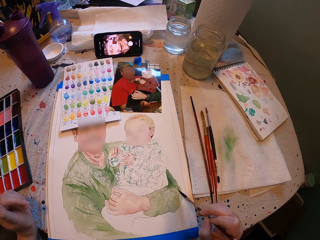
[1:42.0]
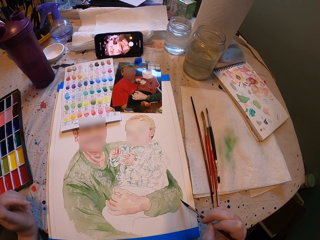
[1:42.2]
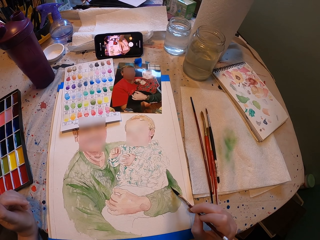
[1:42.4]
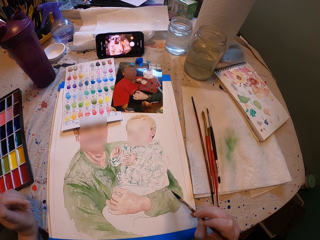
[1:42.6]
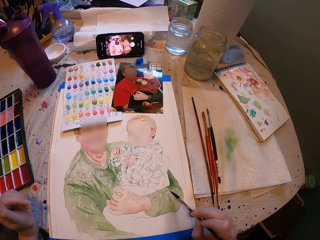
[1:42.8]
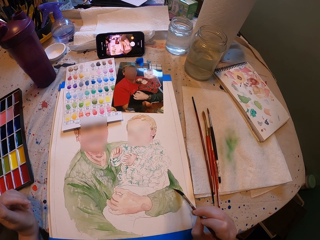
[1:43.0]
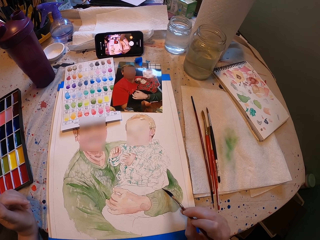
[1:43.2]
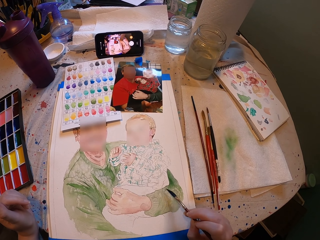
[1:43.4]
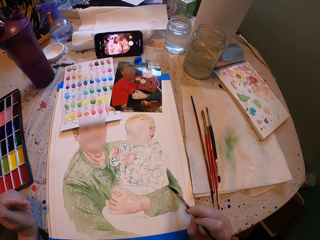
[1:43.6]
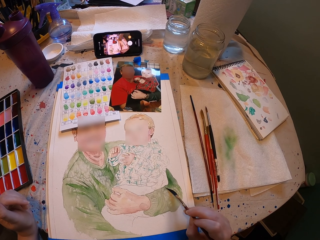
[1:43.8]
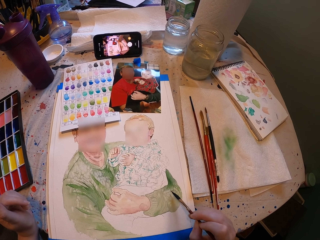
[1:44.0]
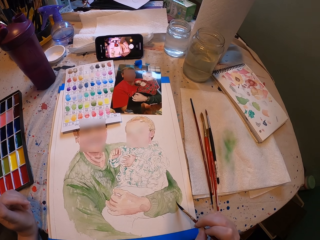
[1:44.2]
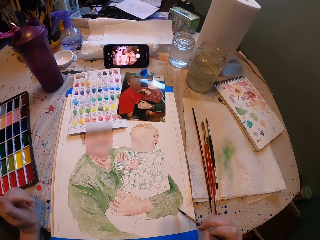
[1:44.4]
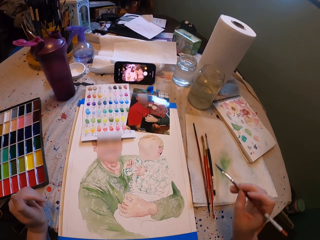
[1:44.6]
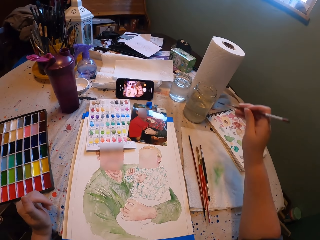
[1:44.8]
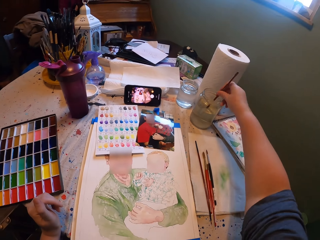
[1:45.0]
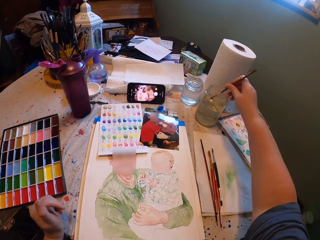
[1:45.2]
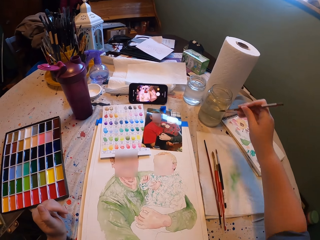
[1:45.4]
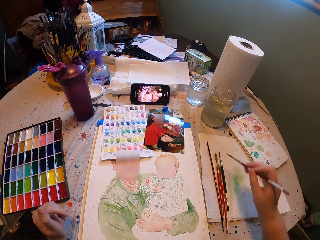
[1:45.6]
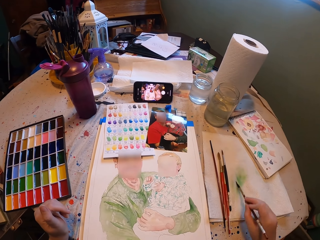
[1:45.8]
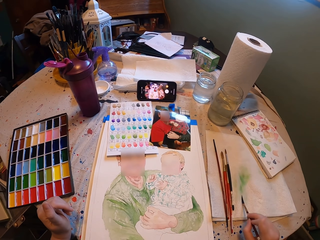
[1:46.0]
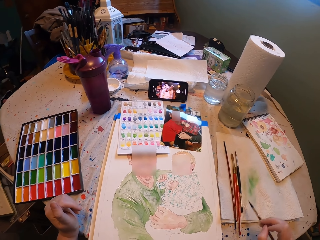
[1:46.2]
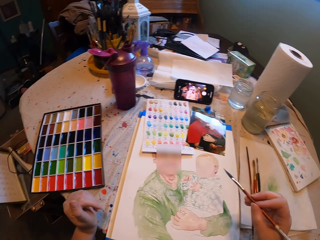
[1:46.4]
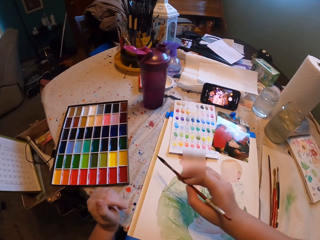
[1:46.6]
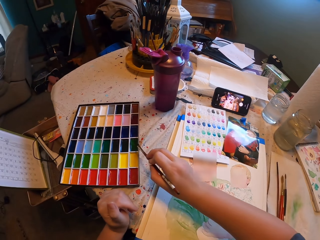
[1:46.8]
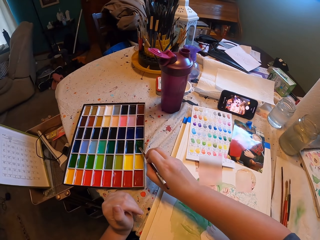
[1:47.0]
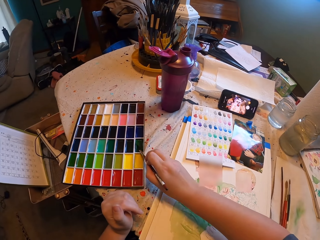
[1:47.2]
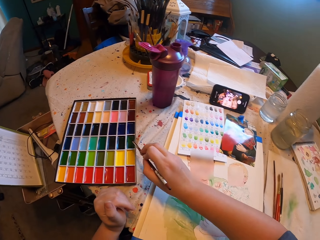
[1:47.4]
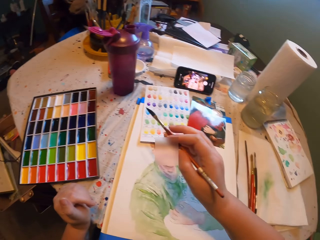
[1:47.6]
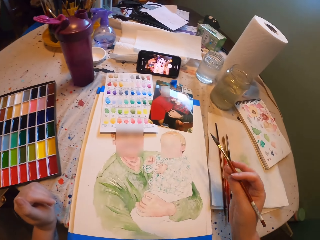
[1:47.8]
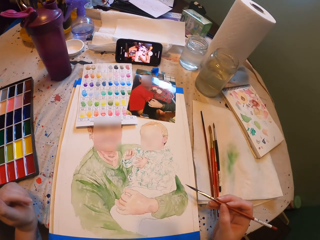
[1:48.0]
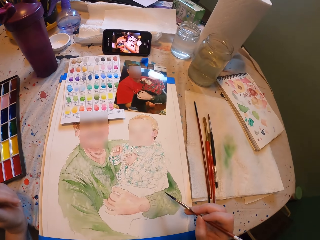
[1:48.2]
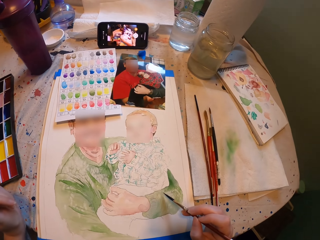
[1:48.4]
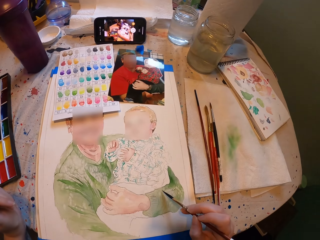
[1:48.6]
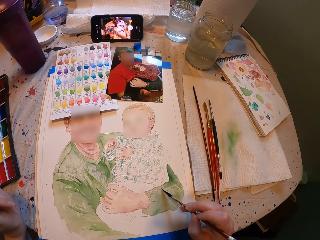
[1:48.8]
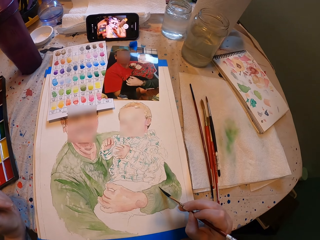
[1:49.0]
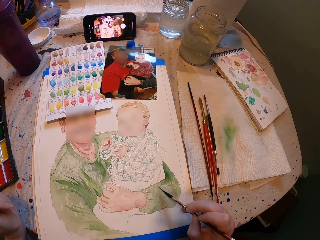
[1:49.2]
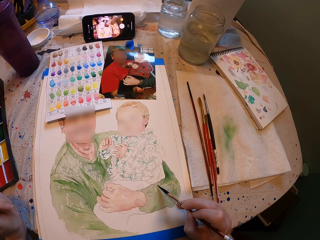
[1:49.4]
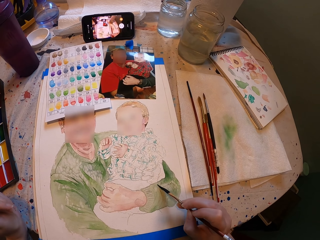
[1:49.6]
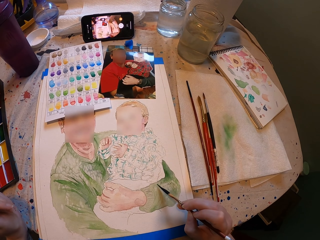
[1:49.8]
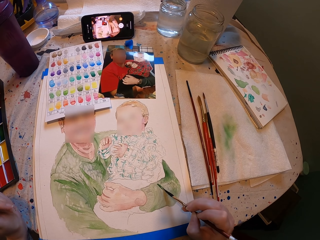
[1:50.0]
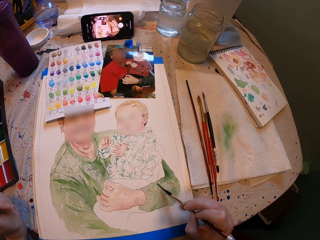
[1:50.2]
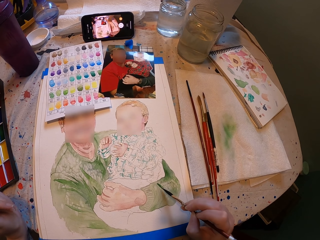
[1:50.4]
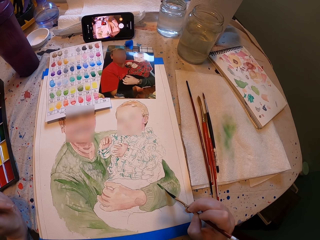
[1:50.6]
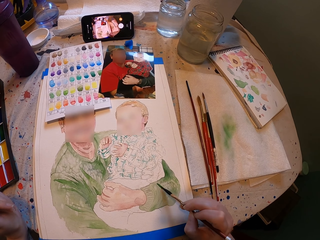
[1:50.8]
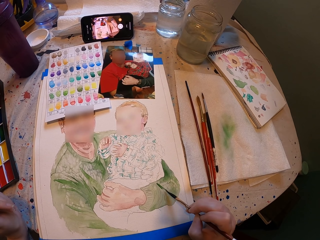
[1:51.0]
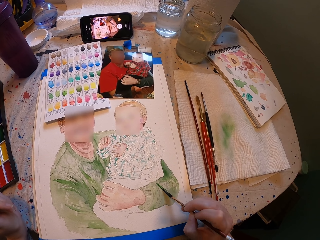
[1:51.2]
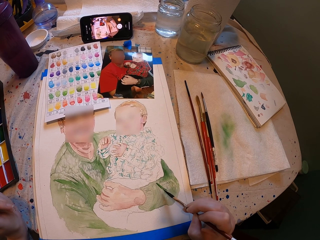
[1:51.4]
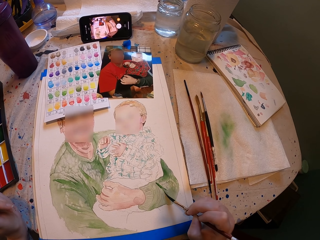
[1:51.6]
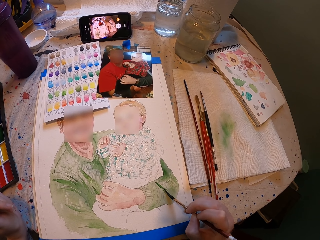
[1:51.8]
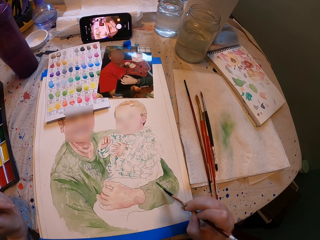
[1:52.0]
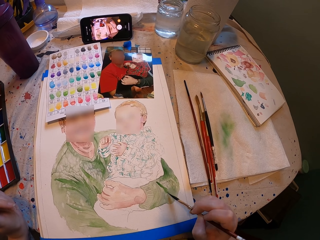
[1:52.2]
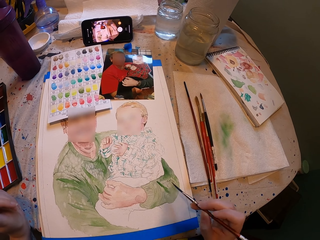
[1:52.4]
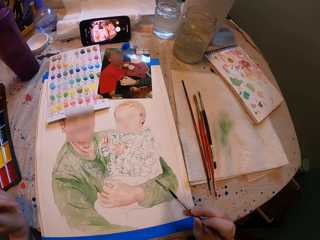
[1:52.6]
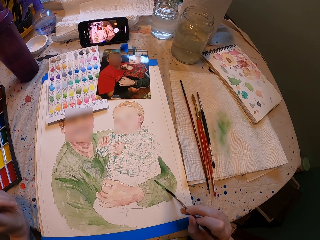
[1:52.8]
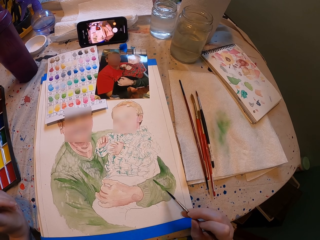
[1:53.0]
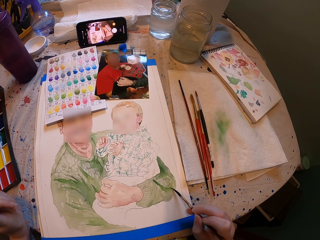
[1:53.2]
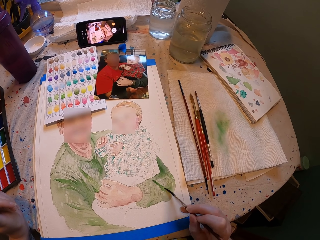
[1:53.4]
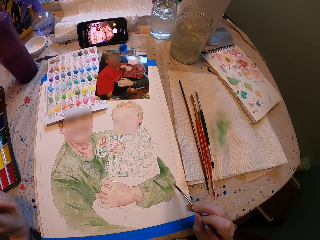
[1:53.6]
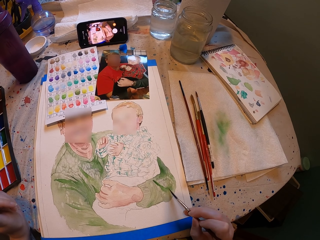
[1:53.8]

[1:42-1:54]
The camera wearer dips the paintbrush in water. They rub the paintbrush on a paper, remove excess water on the brush, dip the brush in the paint, and paint the drawing.

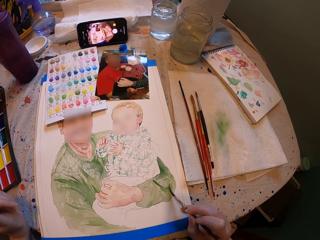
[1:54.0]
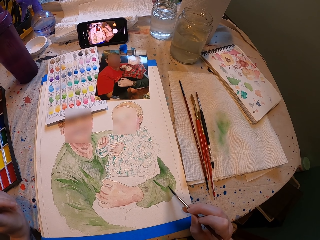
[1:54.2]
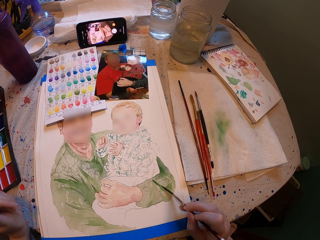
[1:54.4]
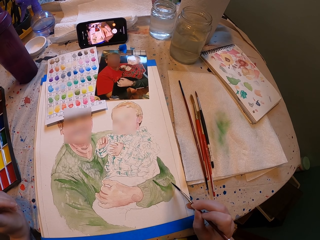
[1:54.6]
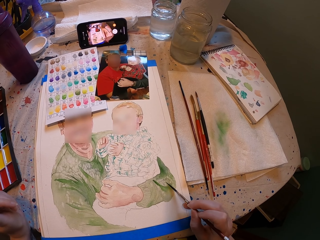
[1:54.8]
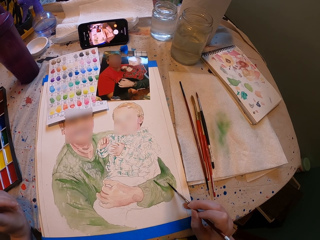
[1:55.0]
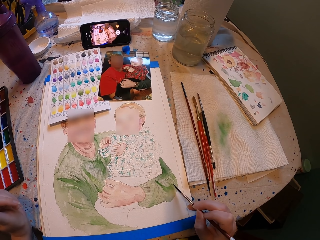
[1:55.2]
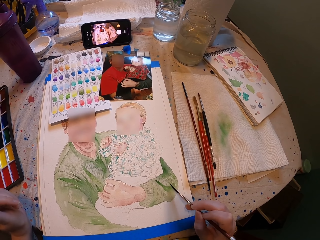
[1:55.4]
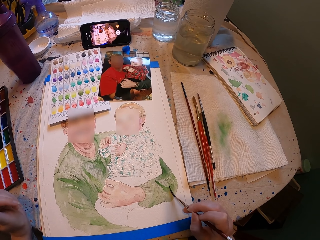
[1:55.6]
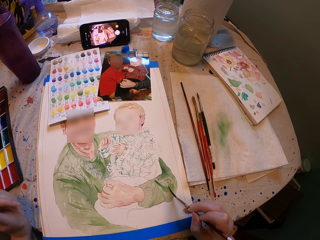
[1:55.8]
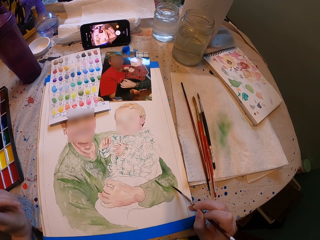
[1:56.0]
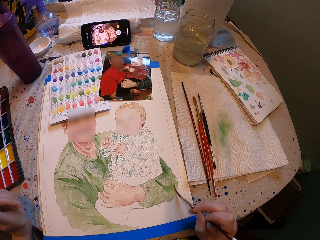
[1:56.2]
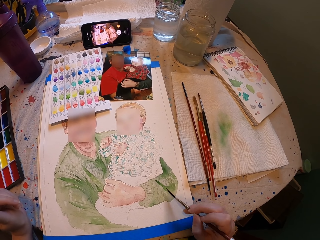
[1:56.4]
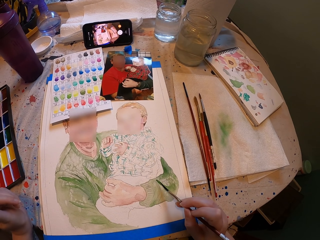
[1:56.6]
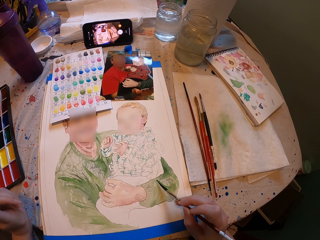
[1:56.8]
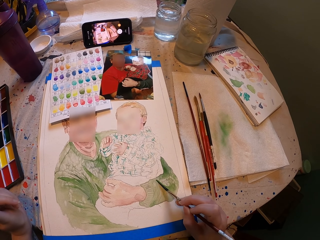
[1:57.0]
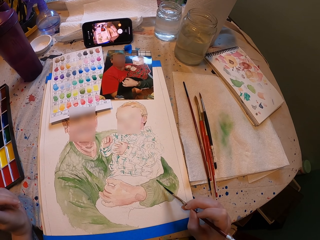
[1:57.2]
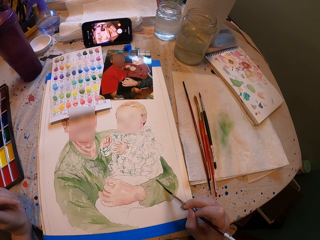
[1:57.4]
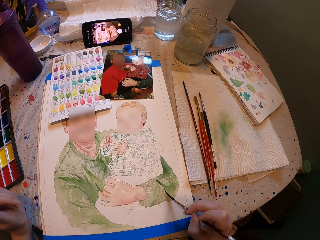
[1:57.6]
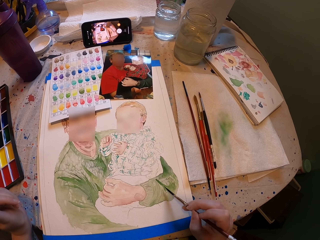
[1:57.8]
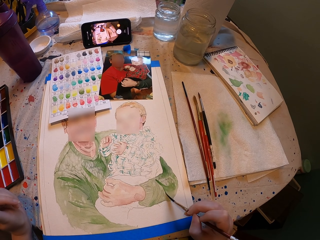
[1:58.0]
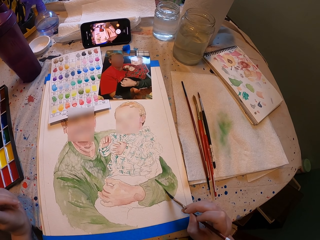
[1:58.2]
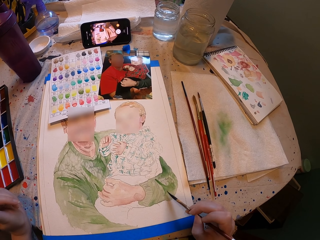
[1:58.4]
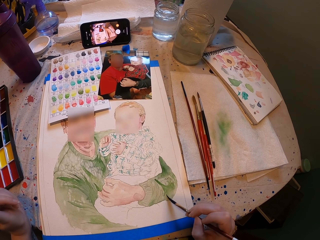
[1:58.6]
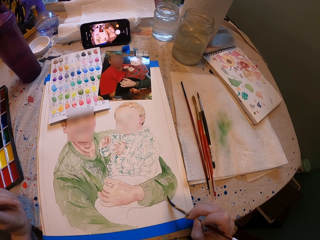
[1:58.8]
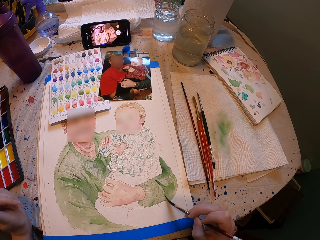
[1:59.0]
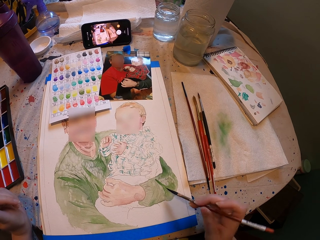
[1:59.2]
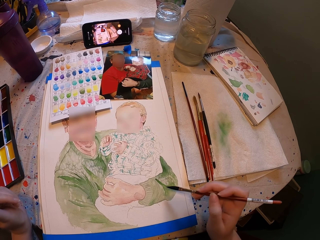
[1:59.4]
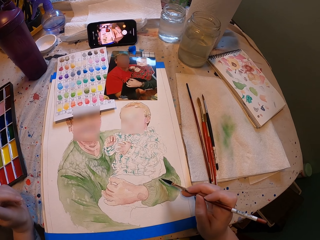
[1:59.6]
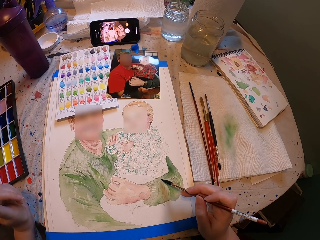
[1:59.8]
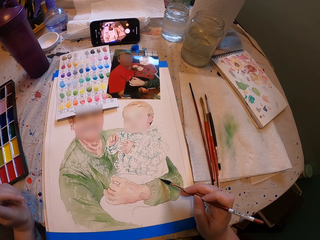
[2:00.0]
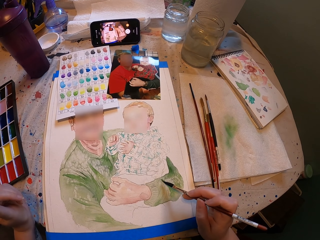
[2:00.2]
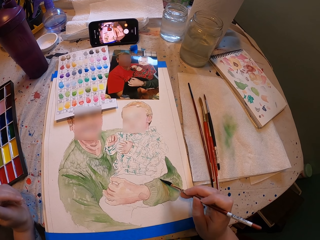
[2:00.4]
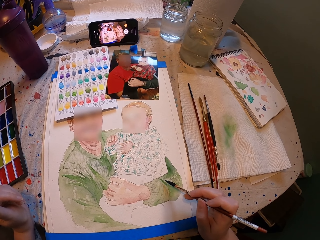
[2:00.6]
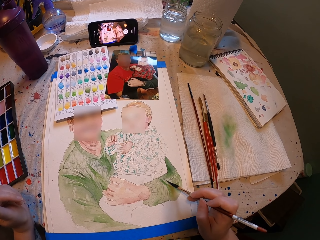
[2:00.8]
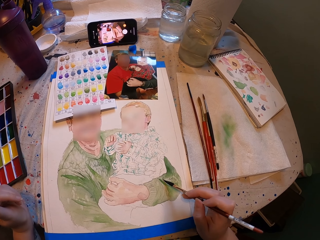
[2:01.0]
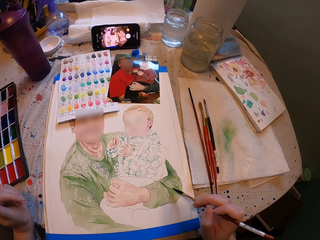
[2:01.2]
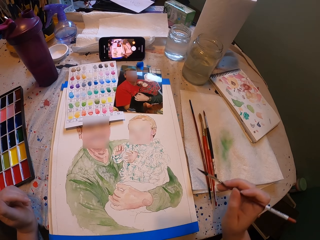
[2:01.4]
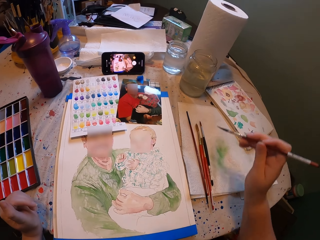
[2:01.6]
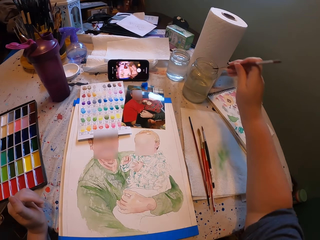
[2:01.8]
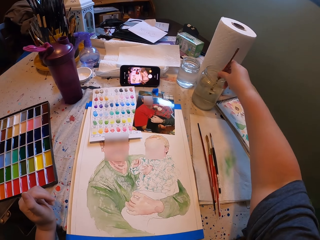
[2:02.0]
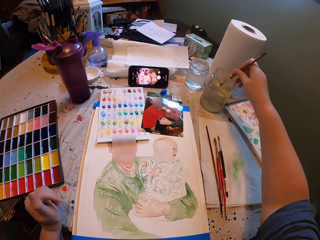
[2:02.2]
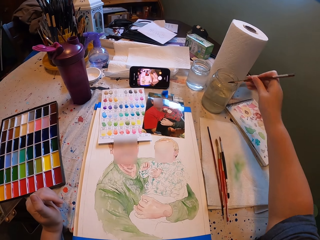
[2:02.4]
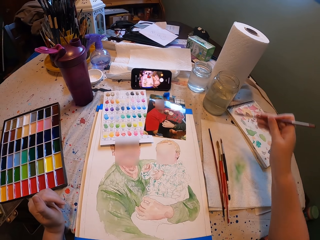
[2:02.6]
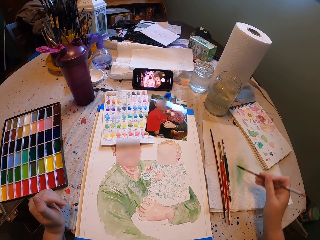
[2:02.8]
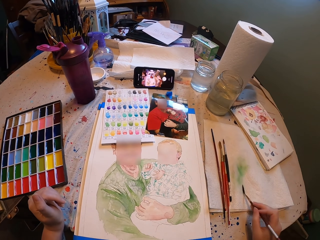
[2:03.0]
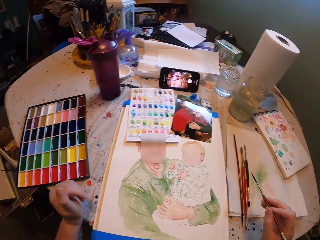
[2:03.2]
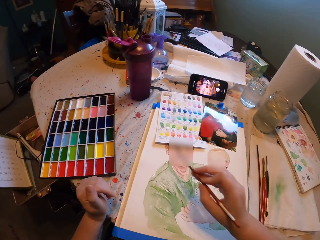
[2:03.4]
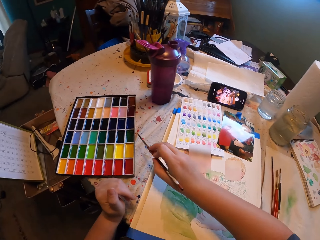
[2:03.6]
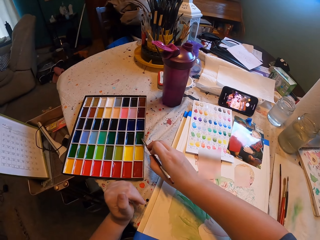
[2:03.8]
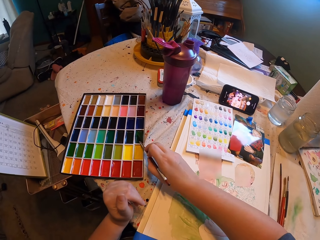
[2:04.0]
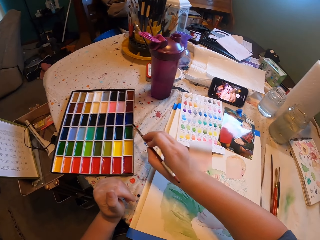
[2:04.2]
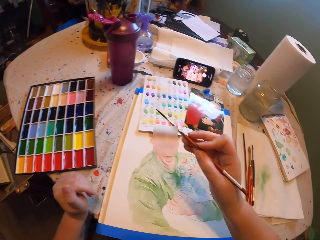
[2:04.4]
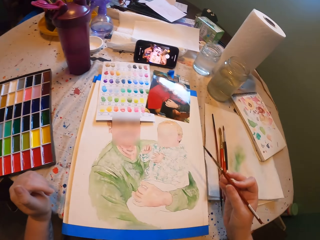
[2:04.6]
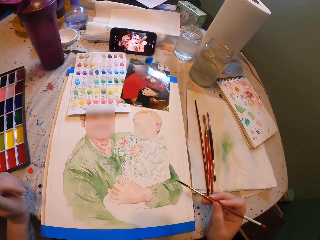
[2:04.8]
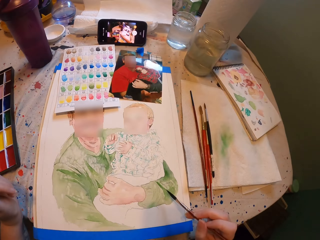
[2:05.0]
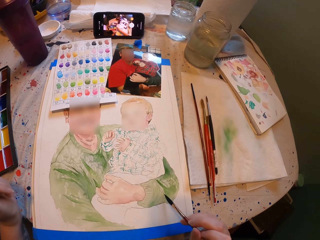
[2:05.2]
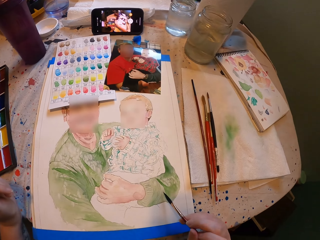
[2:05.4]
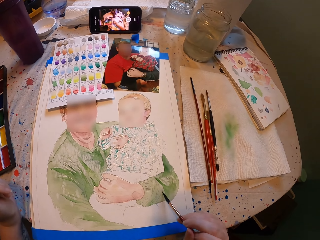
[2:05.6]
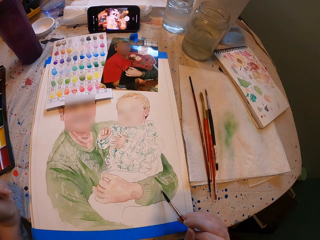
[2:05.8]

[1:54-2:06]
The camera wearer dips the paintbrush in water. They remove excess water on the brush, rub the paintbrush on a paper, dip the brush in the paint, and paint the drawing.
